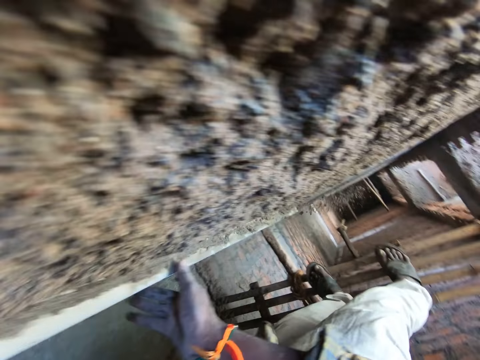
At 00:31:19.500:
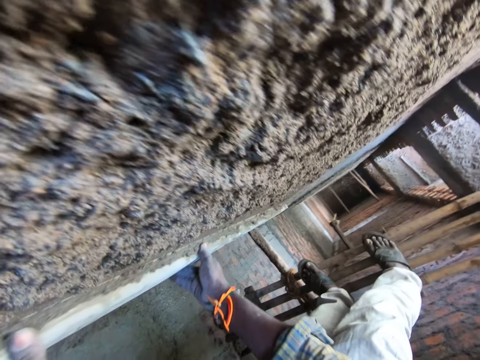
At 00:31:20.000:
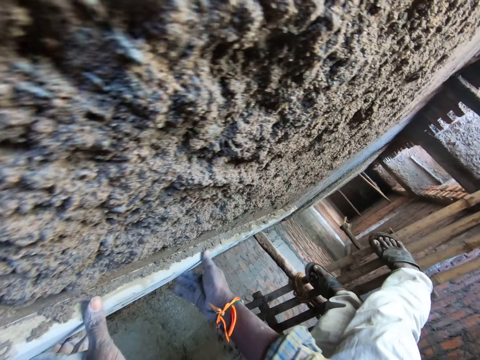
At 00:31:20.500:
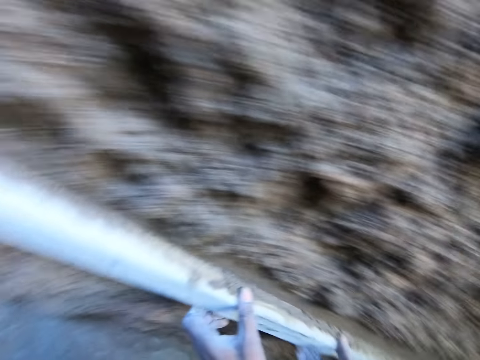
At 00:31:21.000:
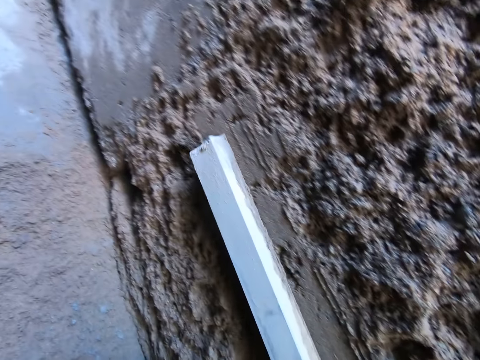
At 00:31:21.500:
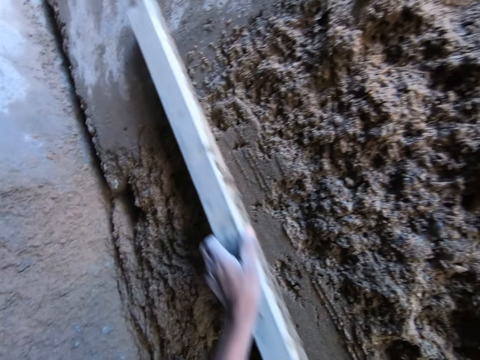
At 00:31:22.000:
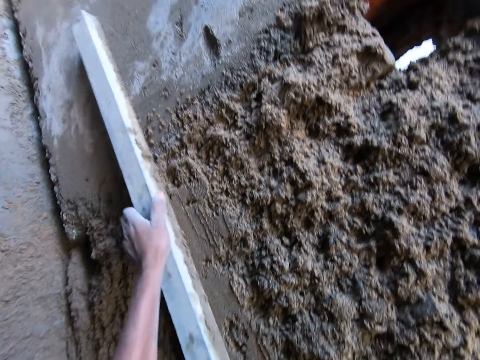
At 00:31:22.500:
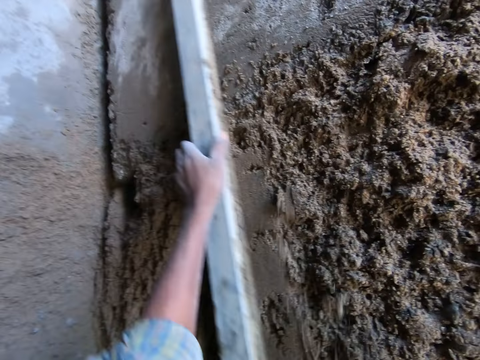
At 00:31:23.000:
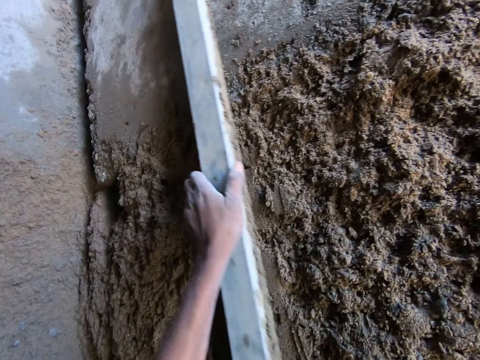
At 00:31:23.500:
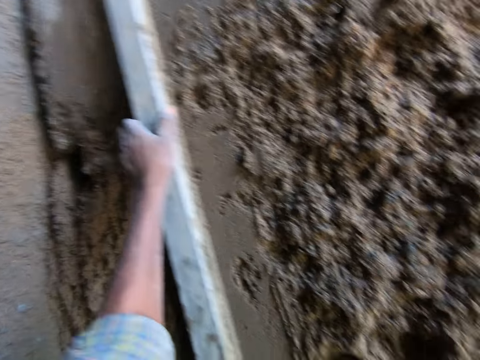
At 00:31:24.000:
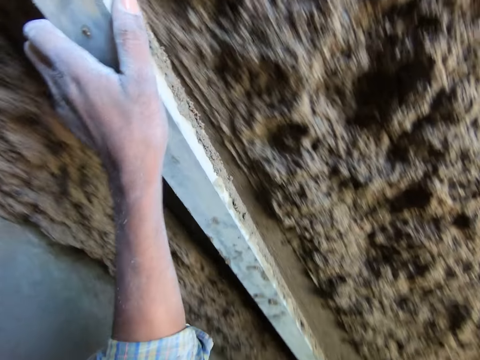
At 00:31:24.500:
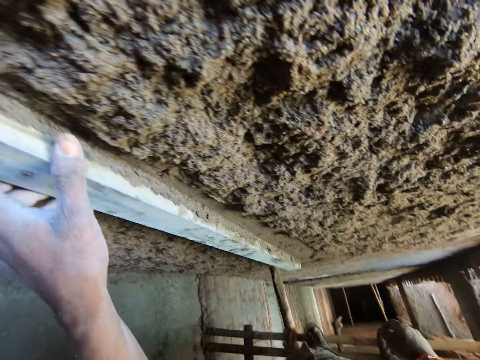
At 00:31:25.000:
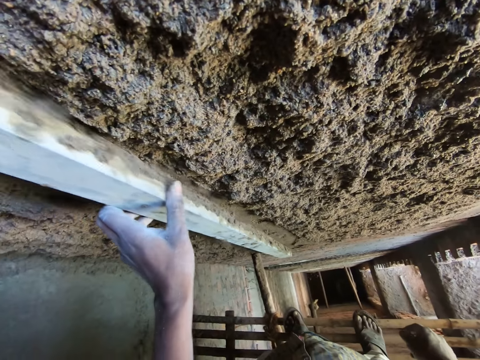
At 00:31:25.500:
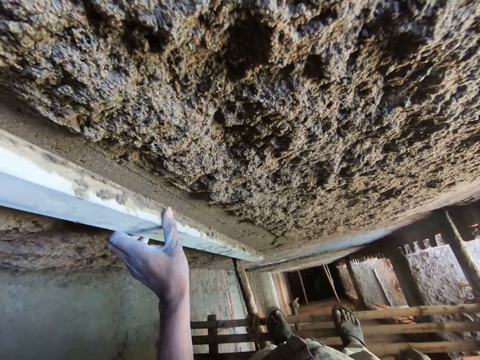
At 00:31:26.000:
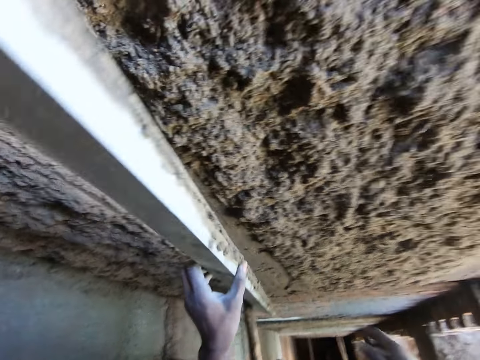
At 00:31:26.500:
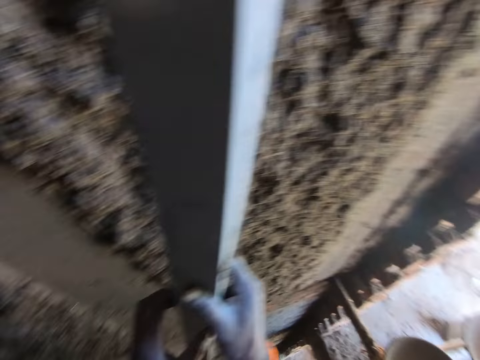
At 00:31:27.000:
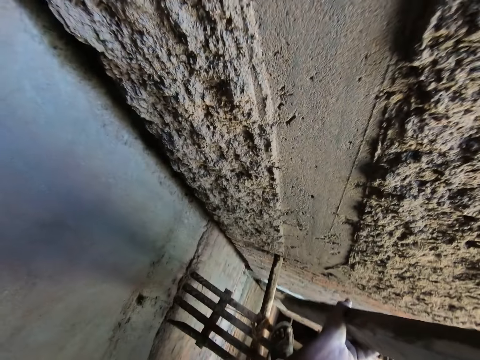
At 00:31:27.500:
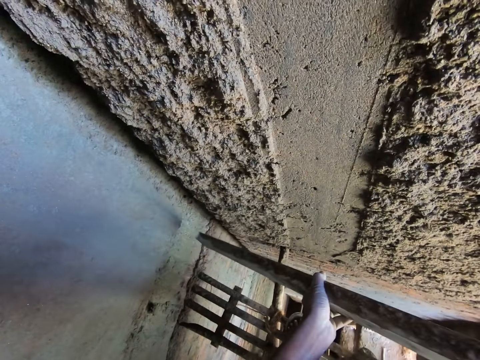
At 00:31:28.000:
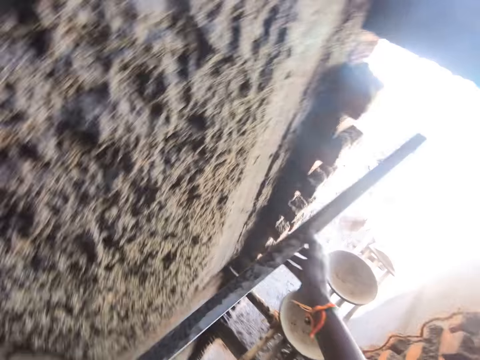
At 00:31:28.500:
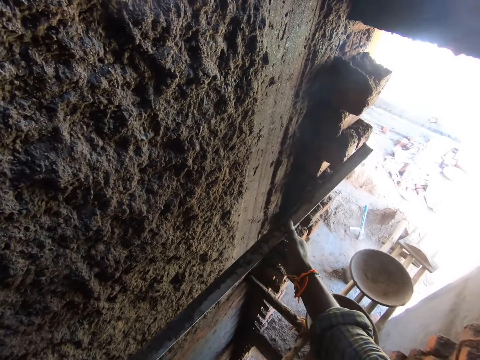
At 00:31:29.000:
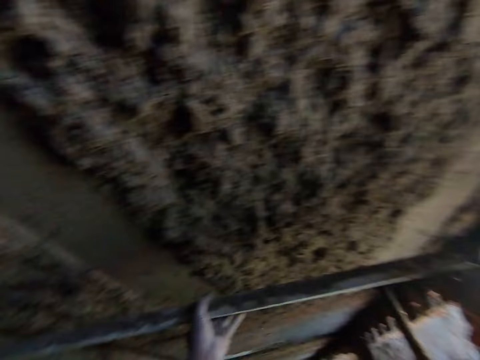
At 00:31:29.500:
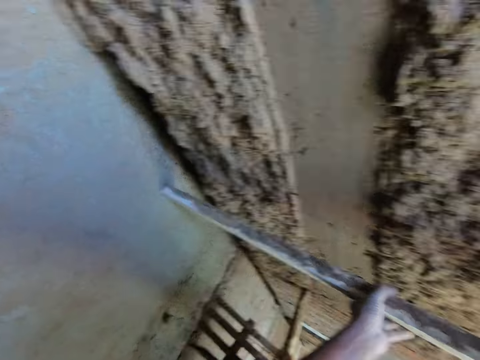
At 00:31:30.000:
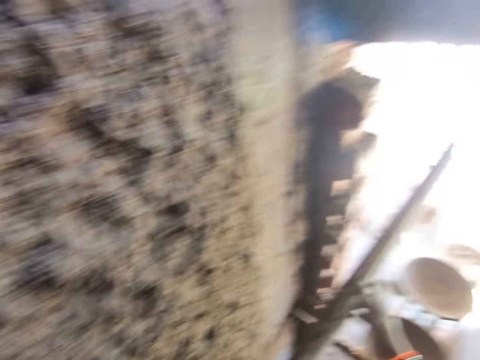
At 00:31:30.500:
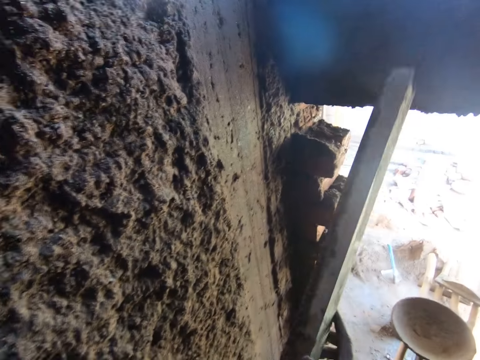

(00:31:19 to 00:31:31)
The camera wearer smoothens the clay on the wall with the rod using his right hand. He suspends timber horizontally.

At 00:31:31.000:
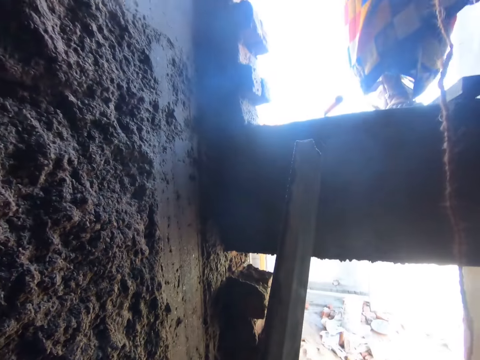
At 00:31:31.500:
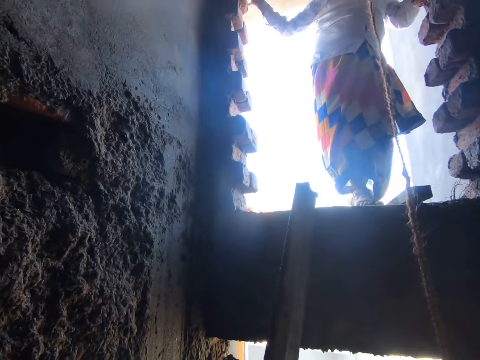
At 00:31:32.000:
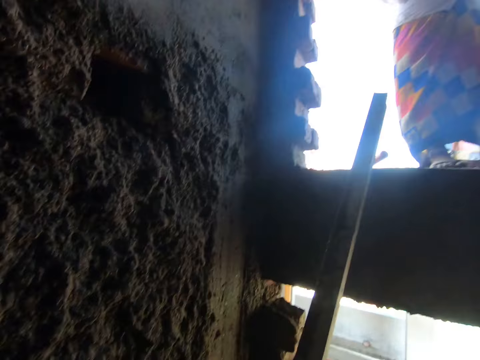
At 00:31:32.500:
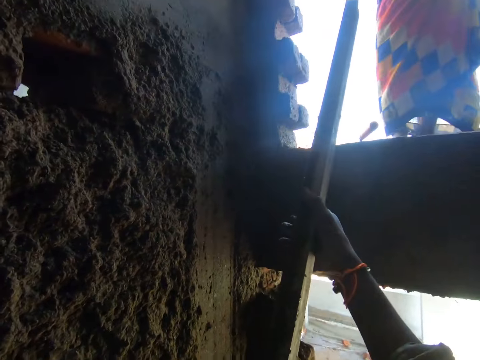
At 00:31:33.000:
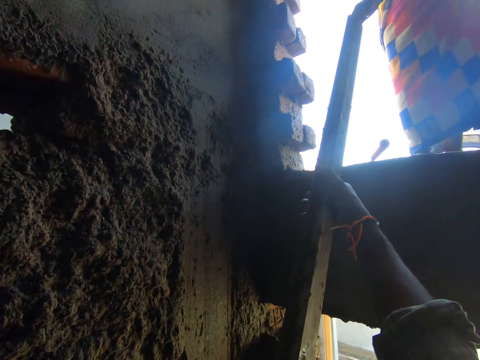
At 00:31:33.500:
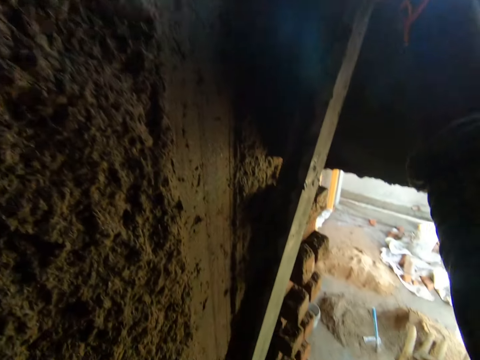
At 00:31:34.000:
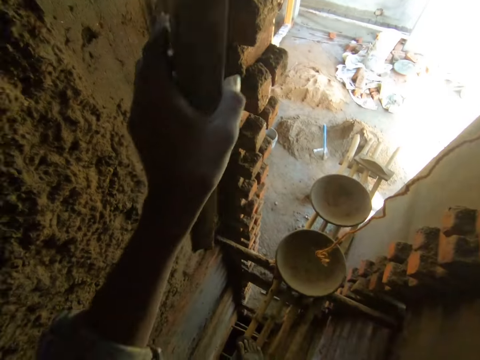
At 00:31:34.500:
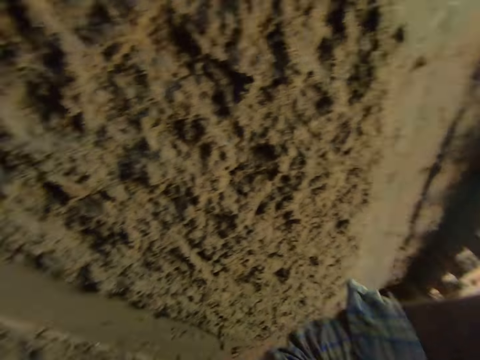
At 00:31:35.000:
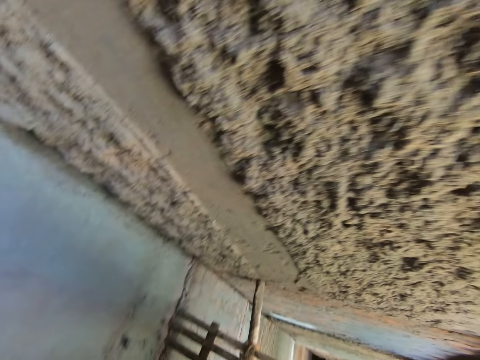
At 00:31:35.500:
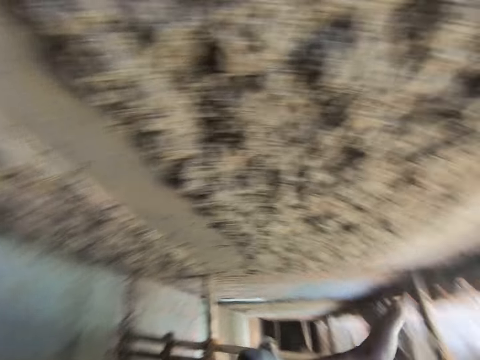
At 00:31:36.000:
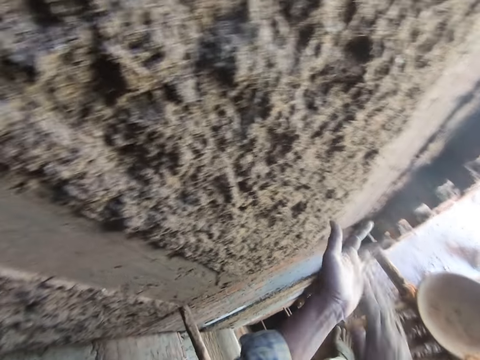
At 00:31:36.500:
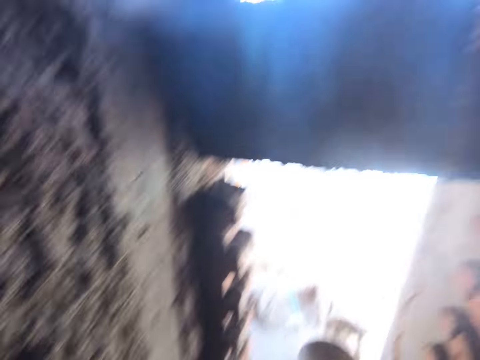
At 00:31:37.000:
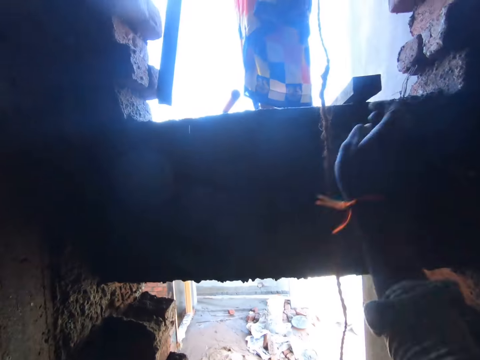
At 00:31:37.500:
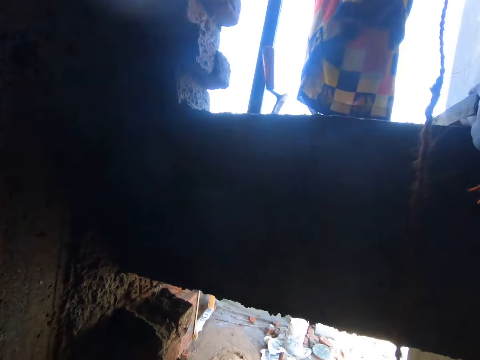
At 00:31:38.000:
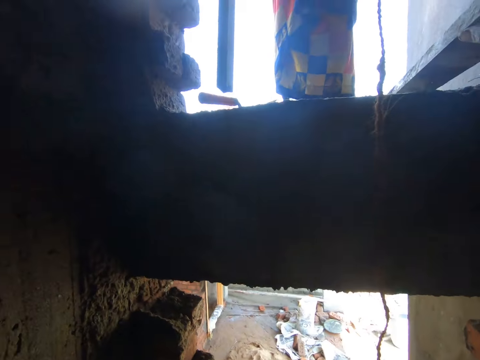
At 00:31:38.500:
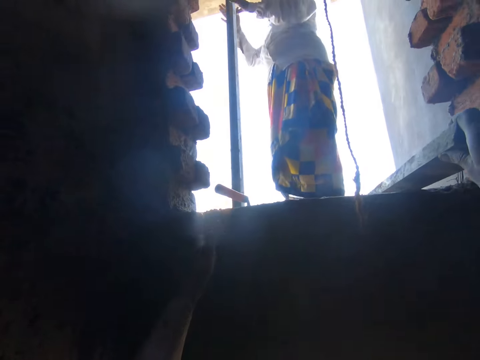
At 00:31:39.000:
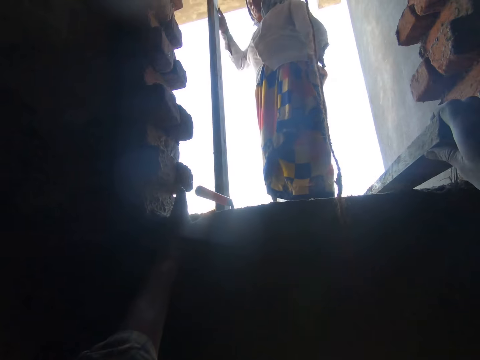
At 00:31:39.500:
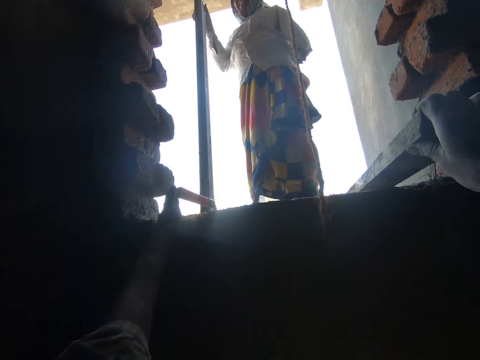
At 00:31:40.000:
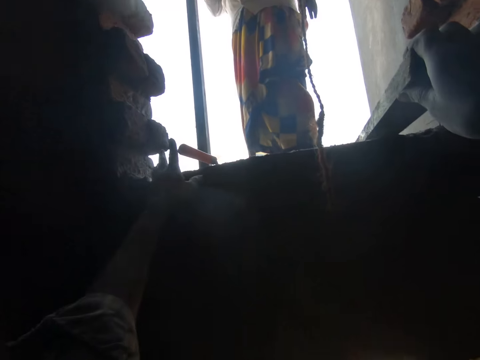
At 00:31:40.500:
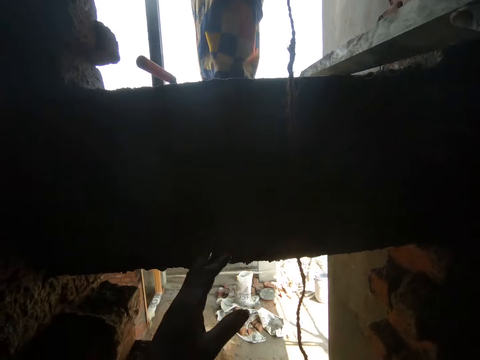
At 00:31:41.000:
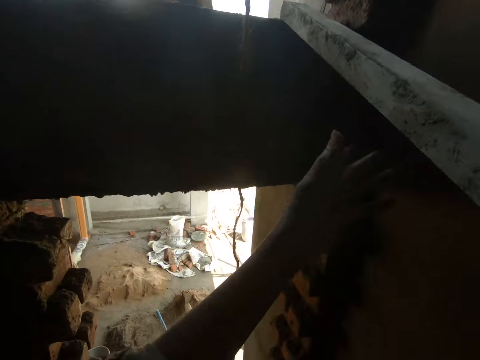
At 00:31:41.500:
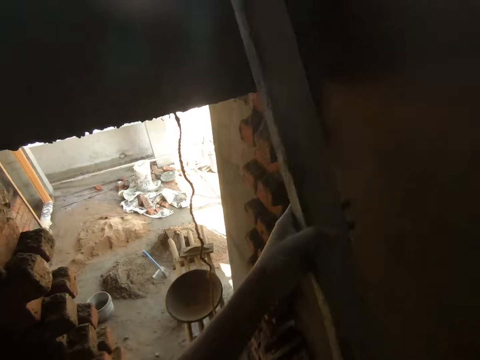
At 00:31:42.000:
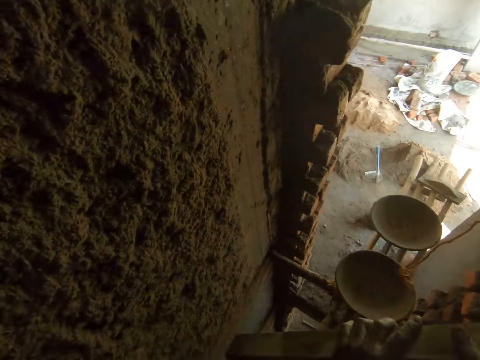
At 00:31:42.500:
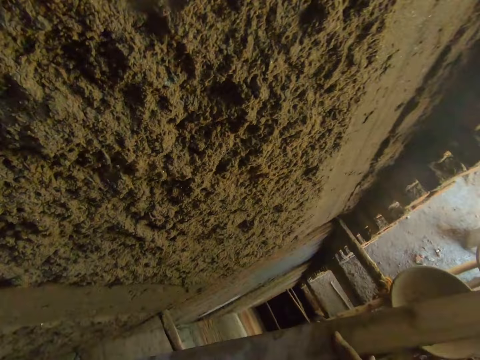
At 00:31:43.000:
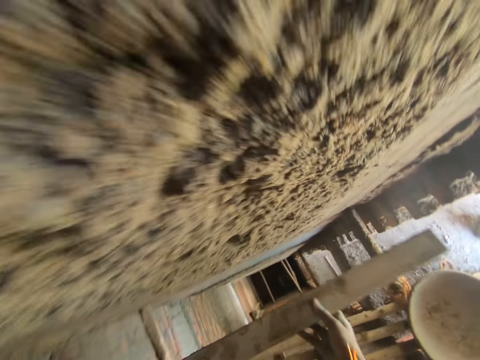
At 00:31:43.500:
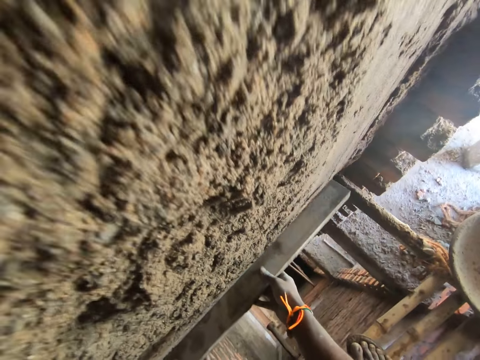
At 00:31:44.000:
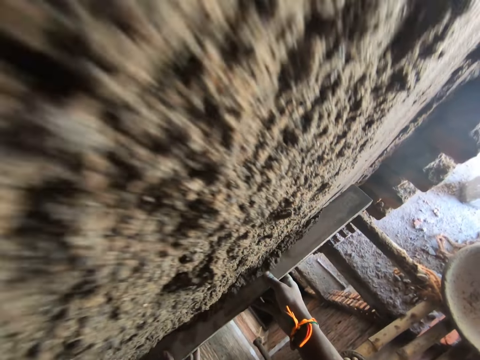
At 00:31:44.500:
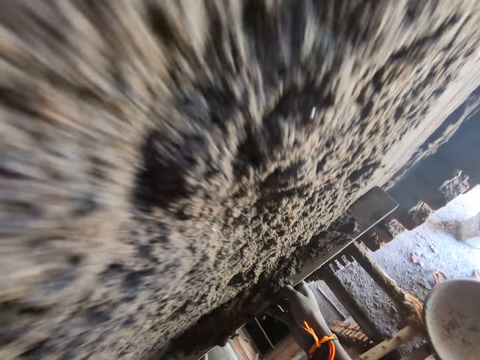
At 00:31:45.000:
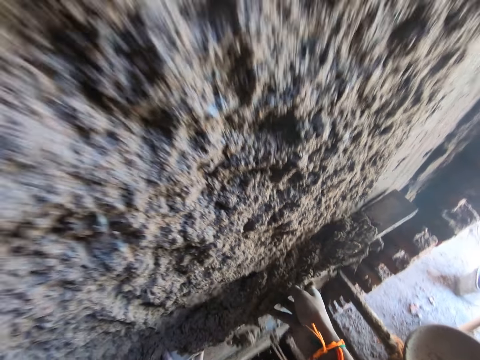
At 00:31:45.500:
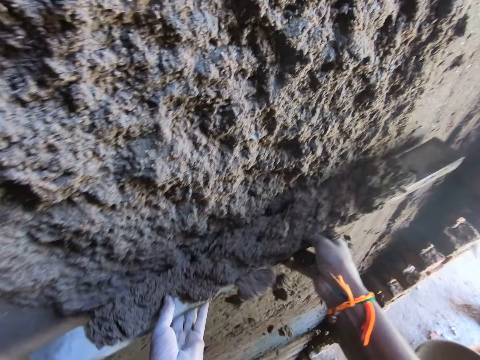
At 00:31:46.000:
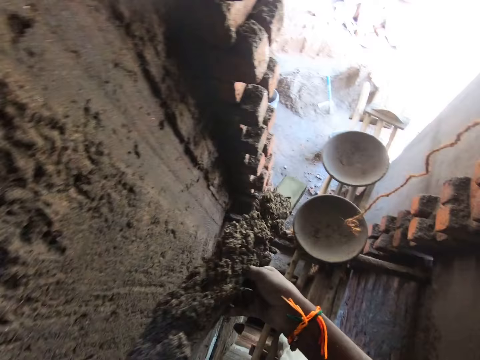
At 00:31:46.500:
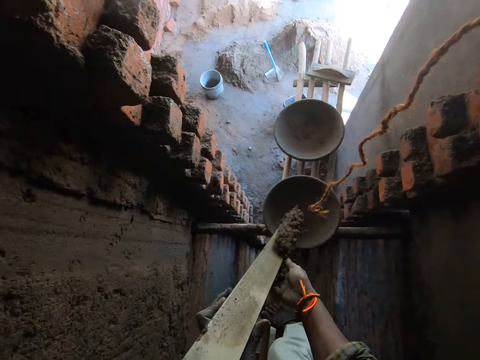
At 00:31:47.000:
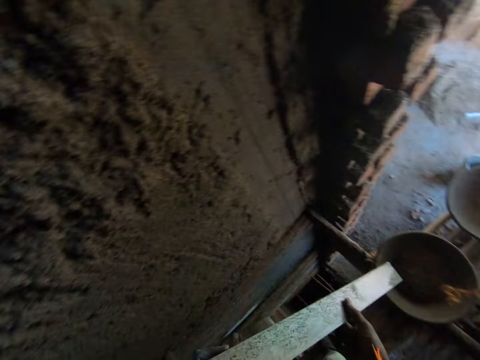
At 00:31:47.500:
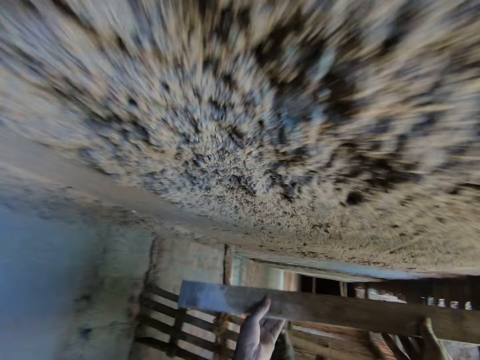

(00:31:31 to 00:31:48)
The camera wearer passes the rod or timber to the woman using both hands. He holds up the timber. The woman collects the rod from the camera wearer with her right hand. The camera wearer claps both hands together. He looks around and rubs his hands. He interacts with the woman. He pulls the rod from the top of the wall with his right hand. The woman drops the rod in her right hand on a trowel on top of the wall. The camera wearer holds the timber. He adjusts the trowel on top of the wall with his left hand. He pulls the rod from the top of the wall with his right hand. He smoothens the concrete mix on the wall with the rod in both hands. He puts the cement in the bucket.
